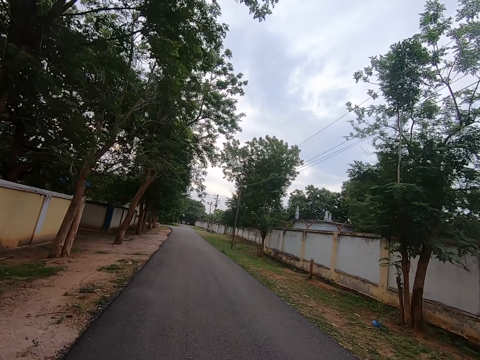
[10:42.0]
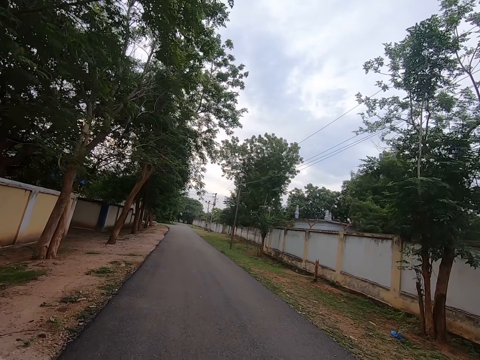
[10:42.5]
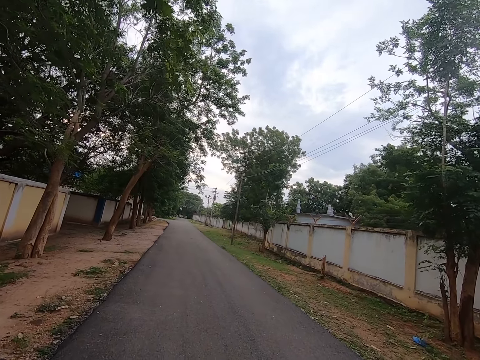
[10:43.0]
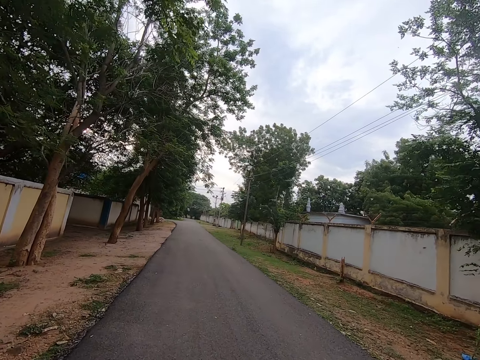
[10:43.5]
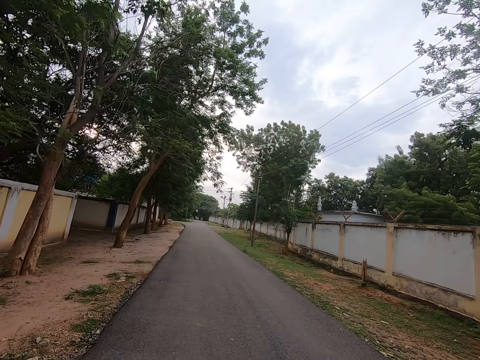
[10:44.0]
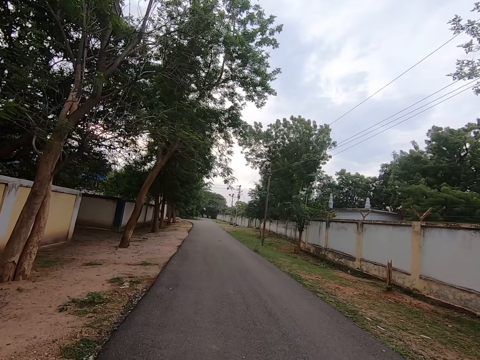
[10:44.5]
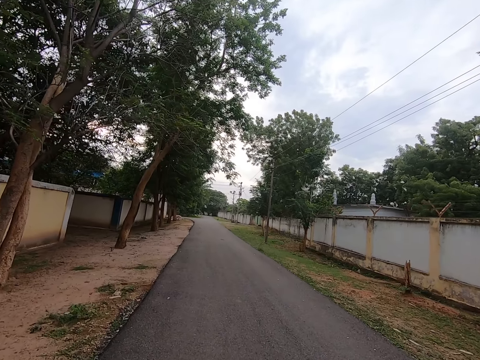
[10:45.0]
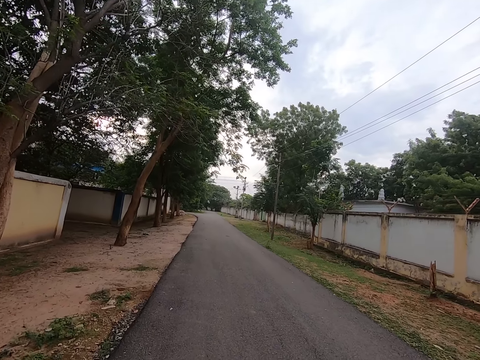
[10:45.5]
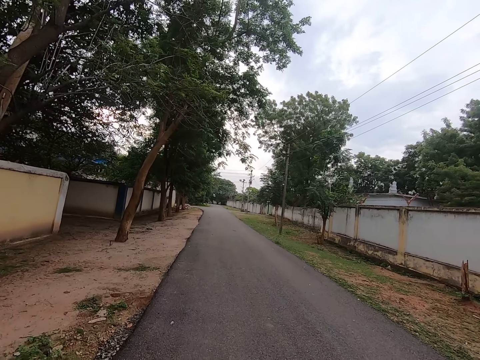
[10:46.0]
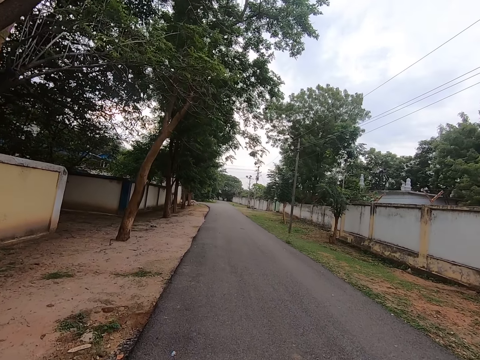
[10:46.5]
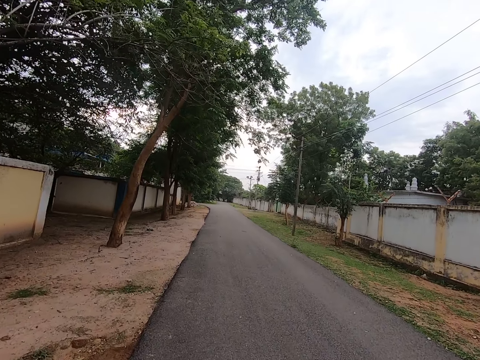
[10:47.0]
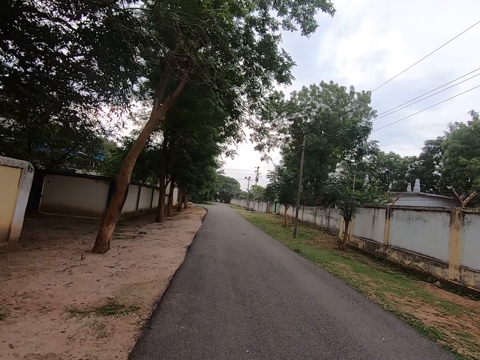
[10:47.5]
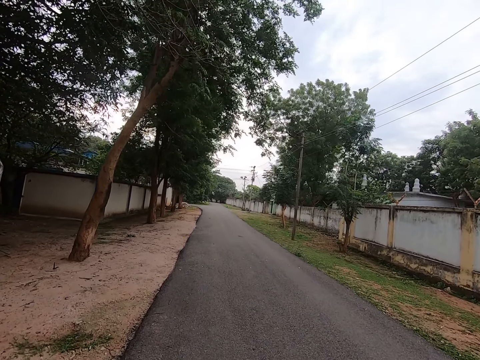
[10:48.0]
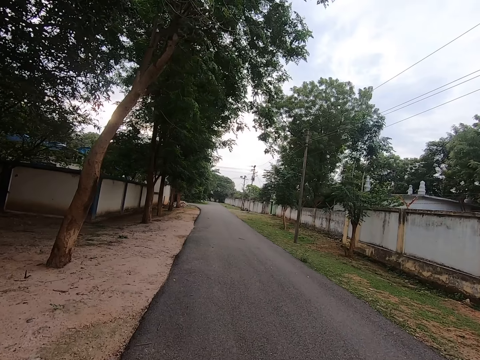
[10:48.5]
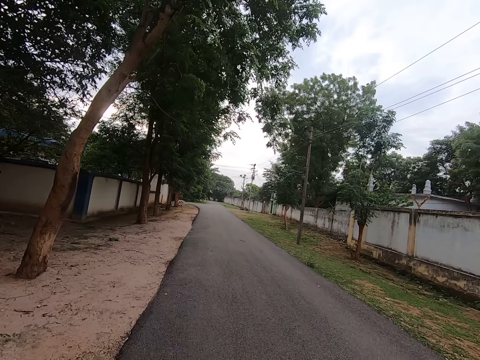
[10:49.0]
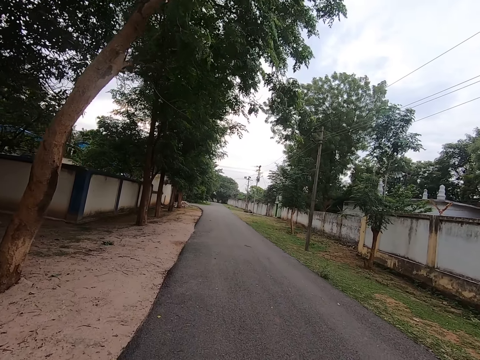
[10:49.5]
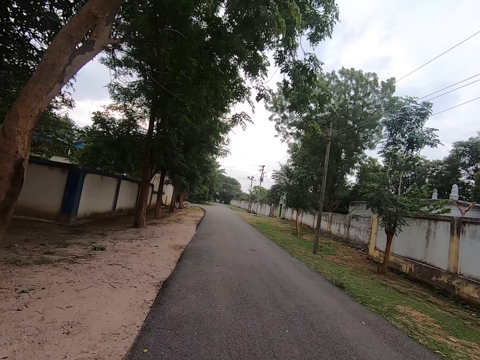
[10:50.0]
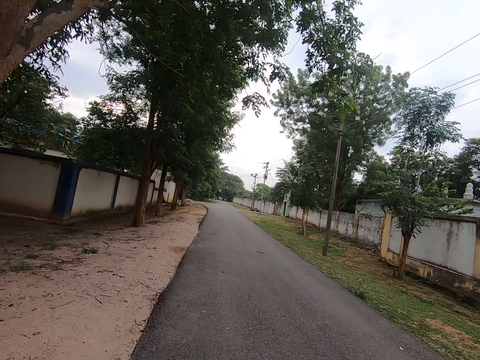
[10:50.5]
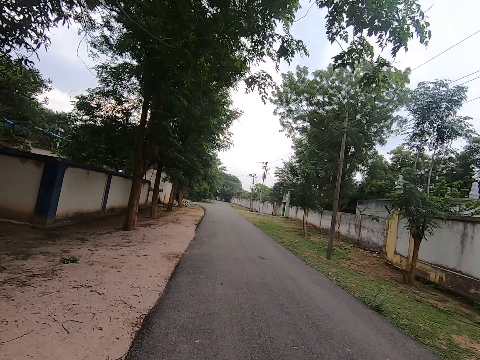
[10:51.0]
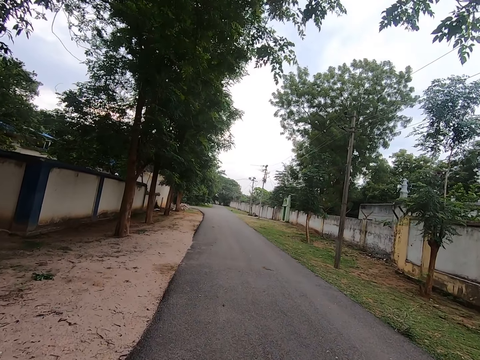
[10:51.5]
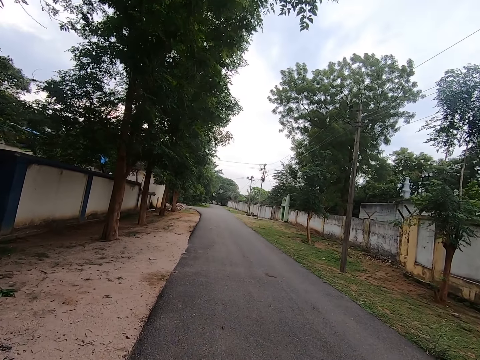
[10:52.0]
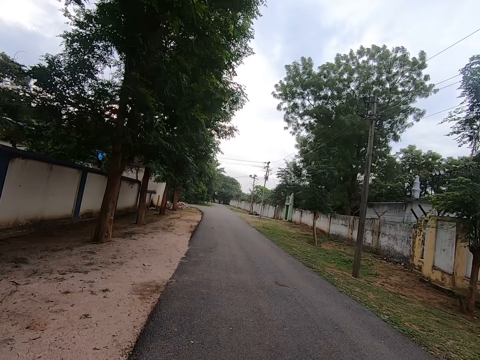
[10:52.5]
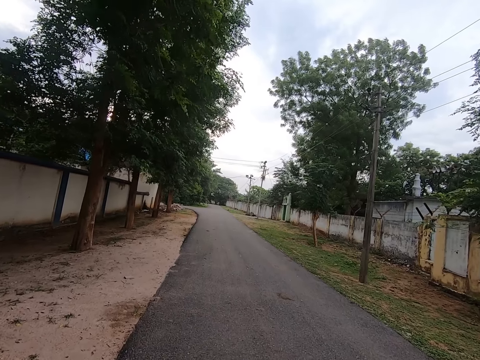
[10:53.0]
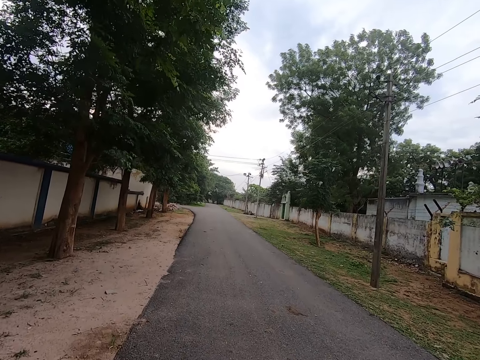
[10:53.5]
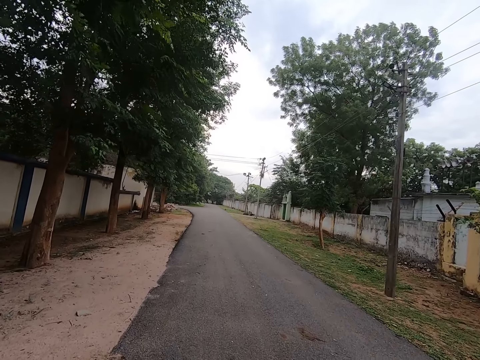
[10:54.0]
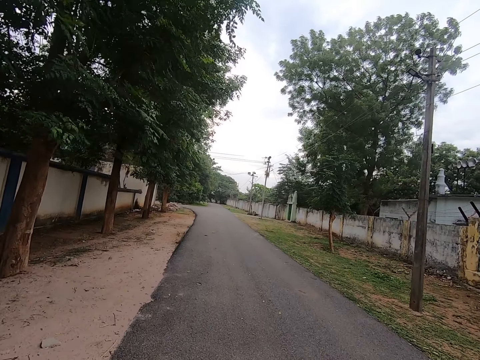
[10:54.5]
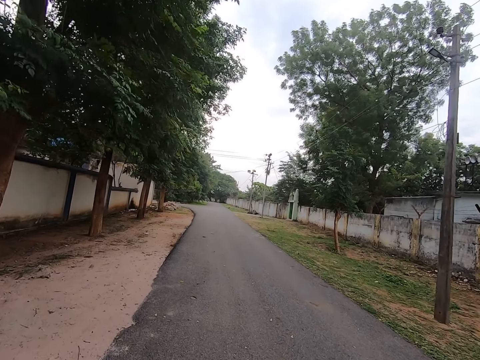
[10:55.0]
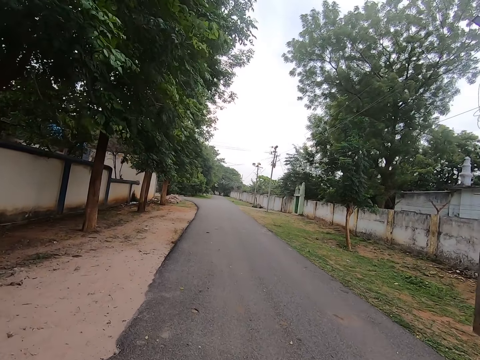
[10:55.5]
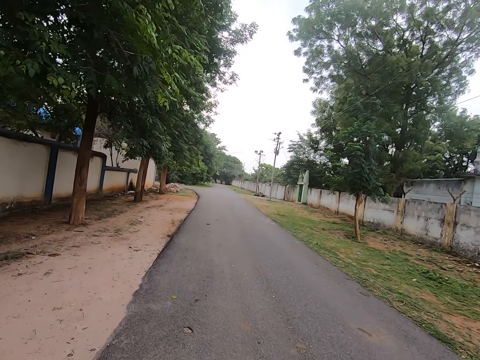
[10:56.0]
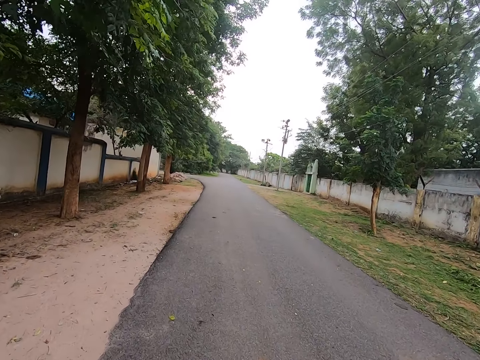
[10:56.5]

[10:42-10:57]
The camera wearer walks in front. They look in front.

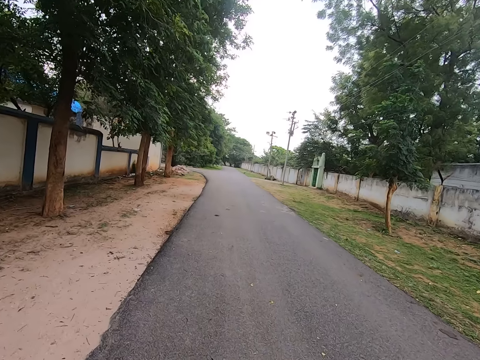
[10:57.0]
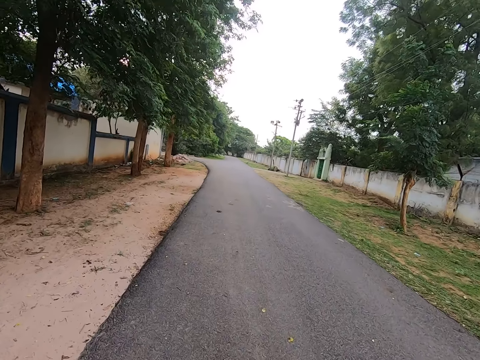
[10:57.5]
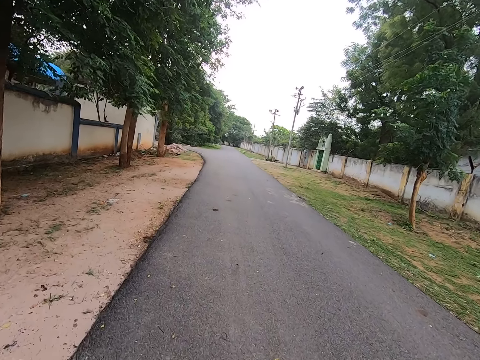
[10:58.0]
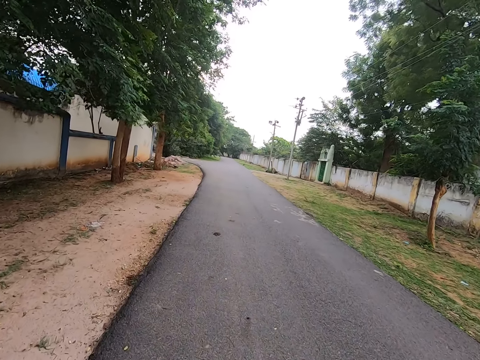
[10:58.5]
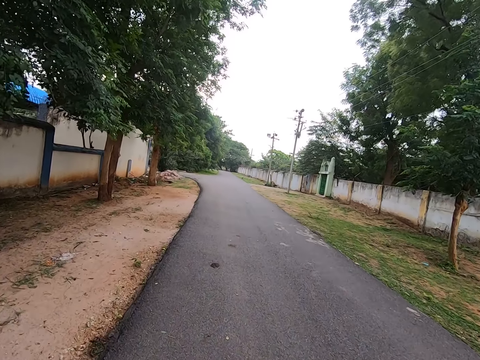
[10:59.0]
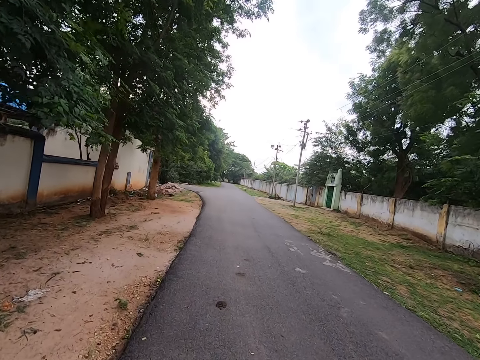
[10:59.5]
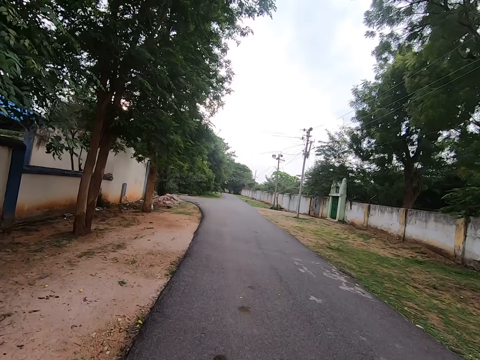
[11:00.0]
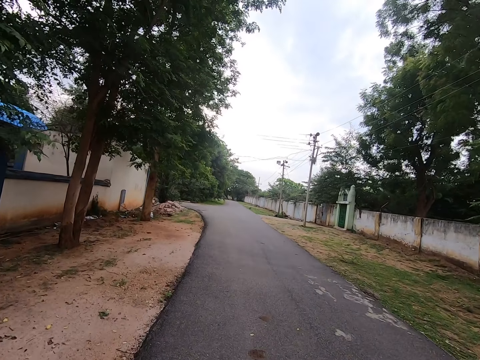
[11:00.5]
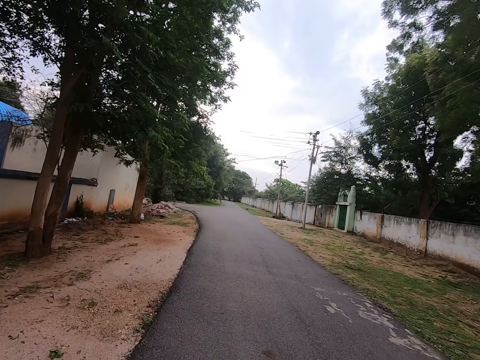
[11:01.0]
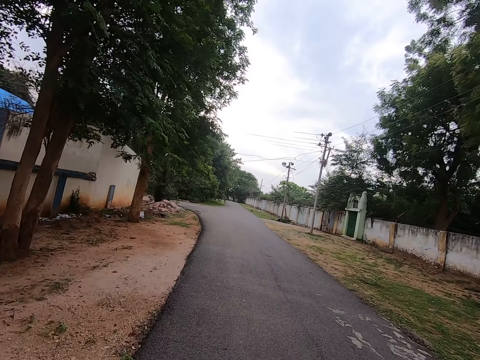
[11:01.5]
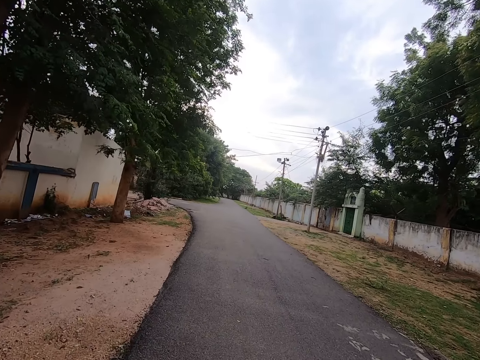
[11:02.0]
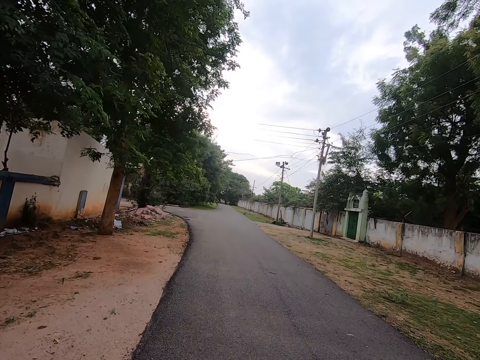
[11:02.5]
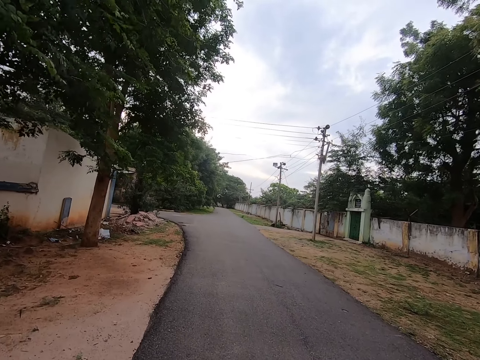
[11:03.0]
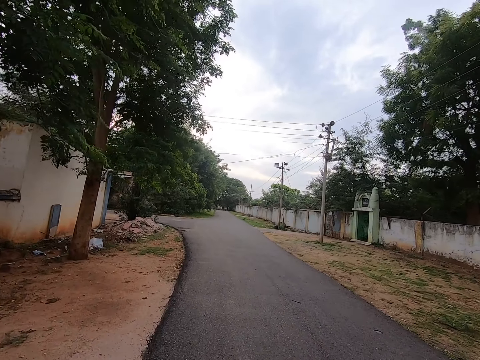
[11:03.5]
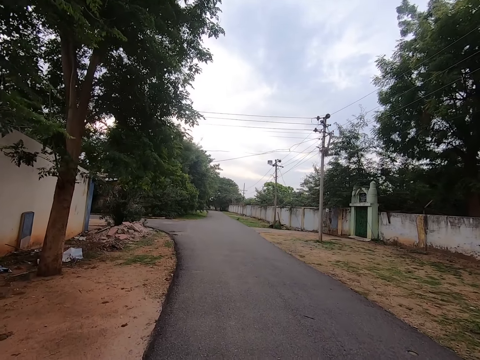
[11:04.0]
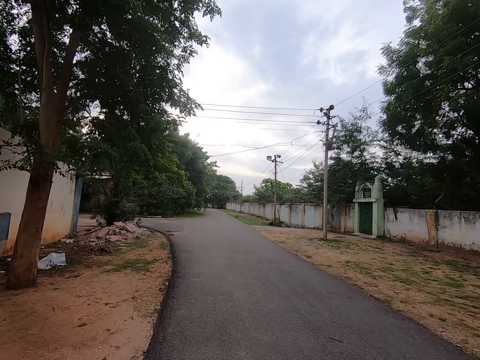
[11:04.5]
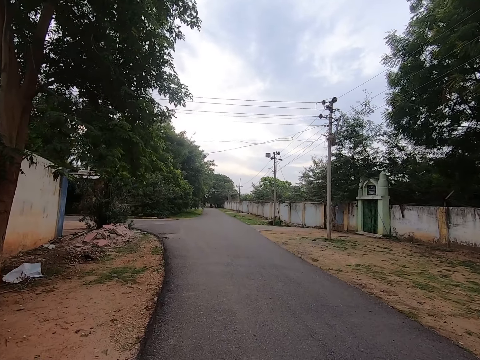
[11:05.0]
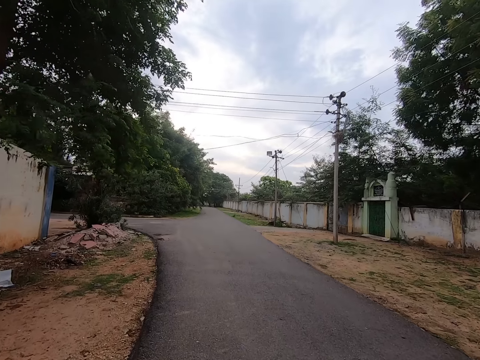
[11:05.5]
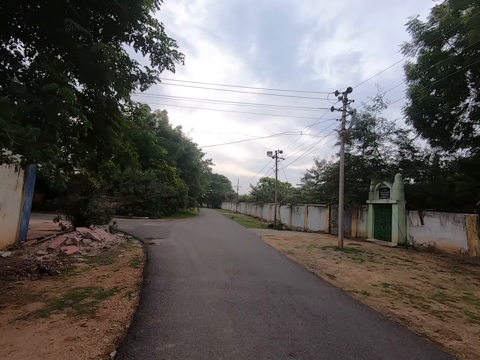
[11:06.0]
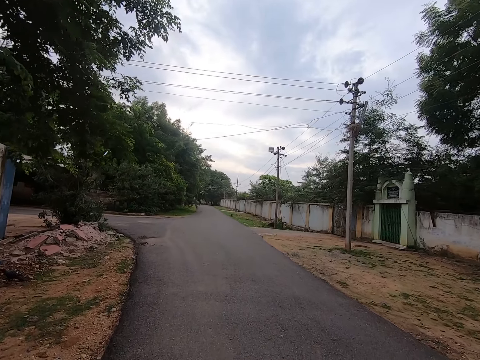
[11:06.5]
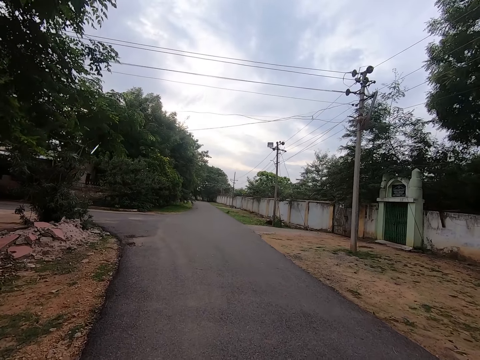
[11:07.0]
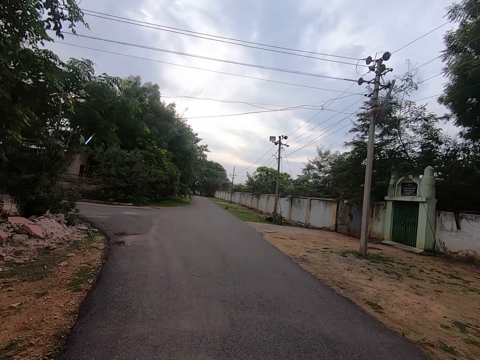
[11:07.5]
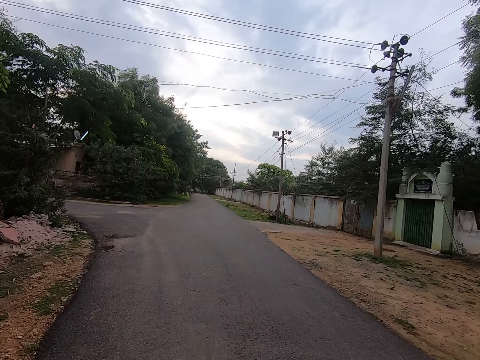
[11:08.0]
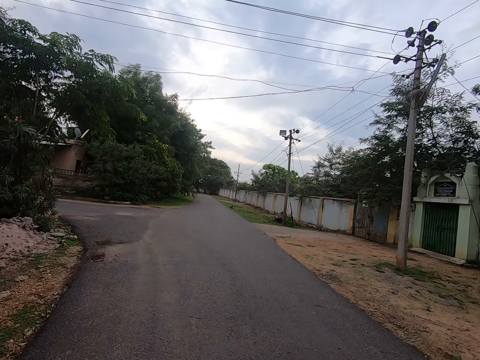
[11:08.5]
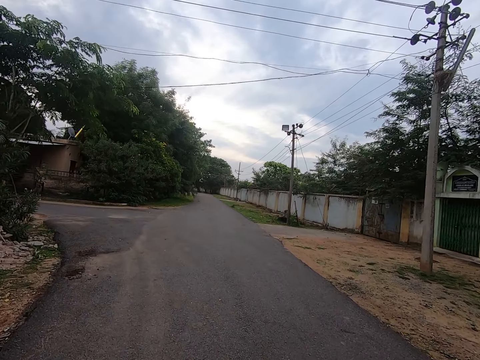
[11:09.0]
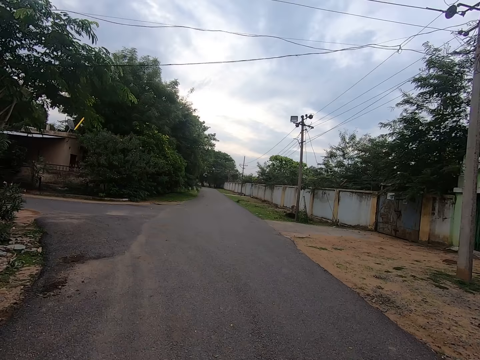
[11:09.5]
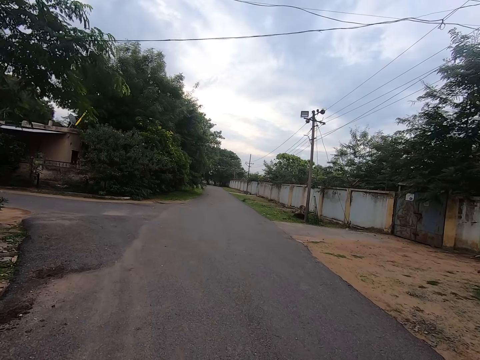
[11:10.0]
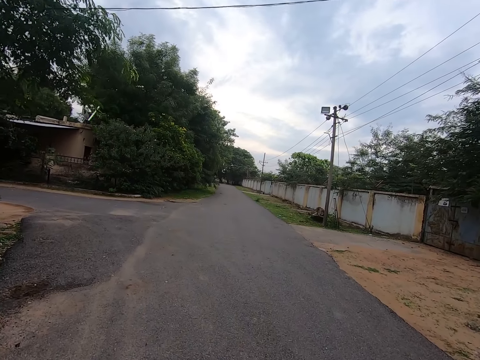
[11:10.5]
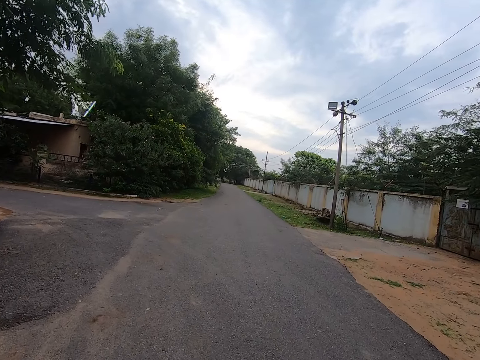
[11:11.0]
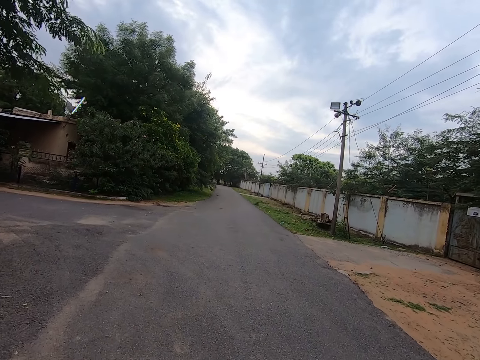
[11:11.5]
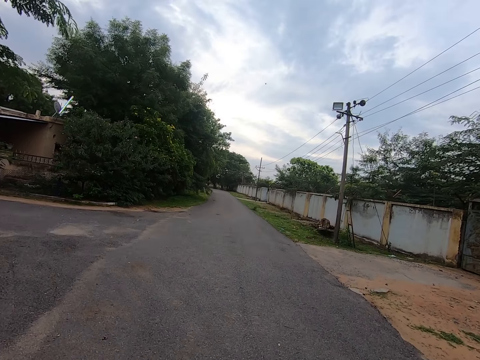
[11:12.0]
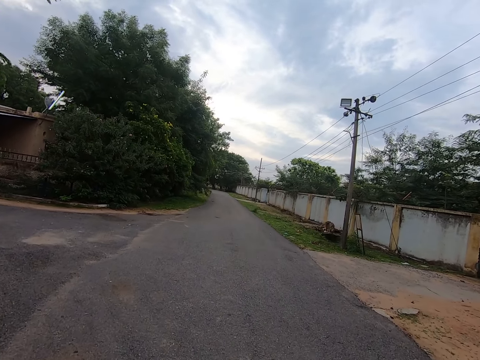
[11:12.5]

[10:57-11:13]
The camera wearer walks in front. They look in front.
